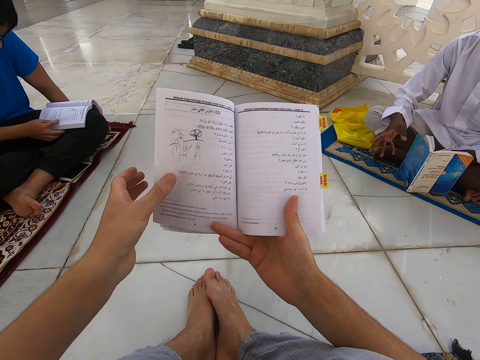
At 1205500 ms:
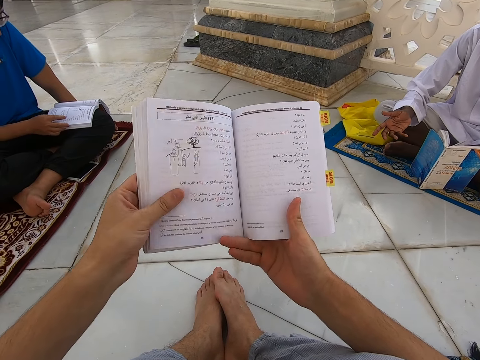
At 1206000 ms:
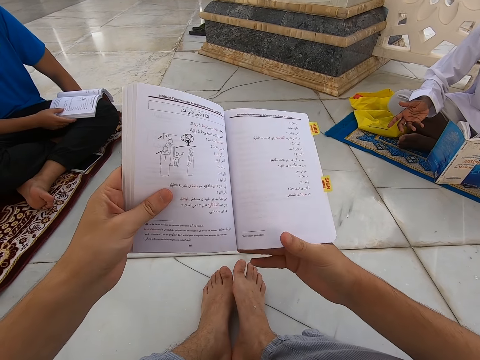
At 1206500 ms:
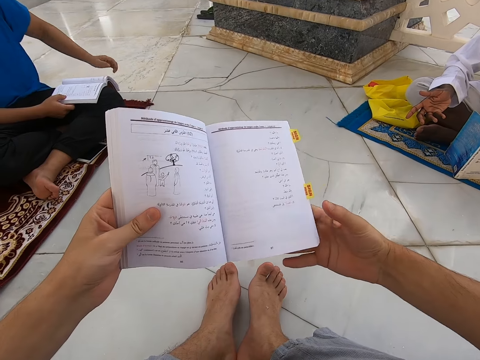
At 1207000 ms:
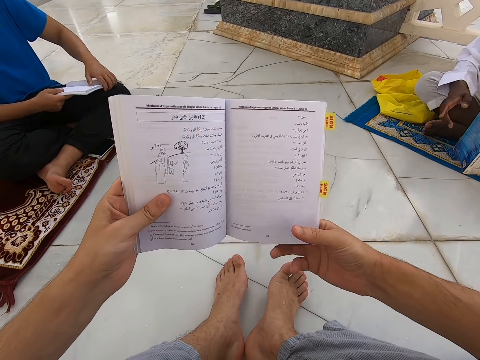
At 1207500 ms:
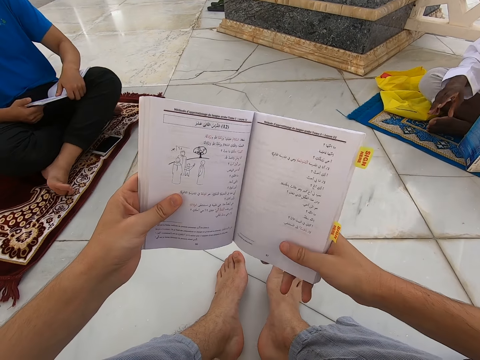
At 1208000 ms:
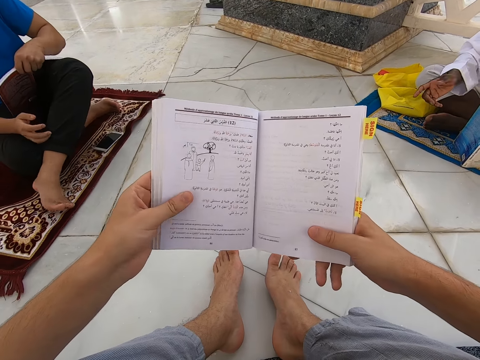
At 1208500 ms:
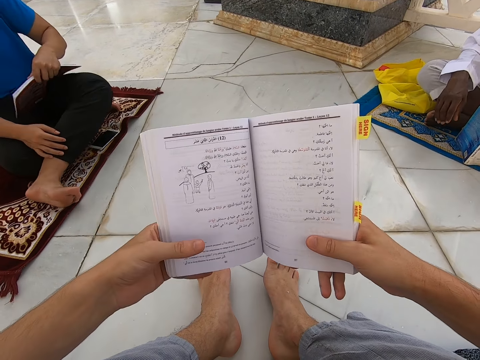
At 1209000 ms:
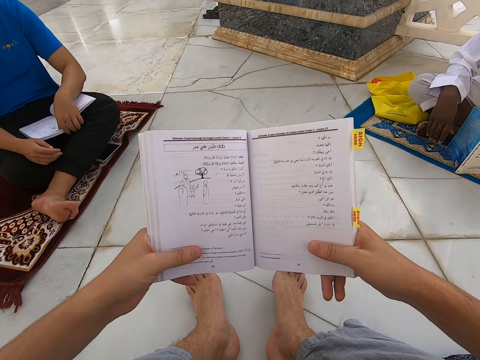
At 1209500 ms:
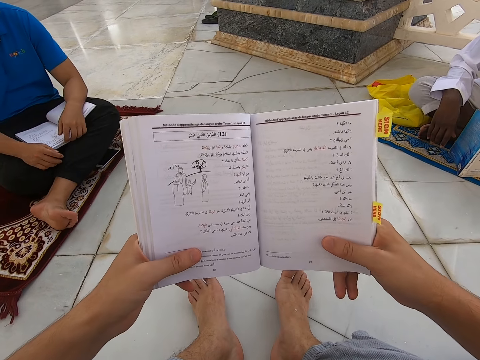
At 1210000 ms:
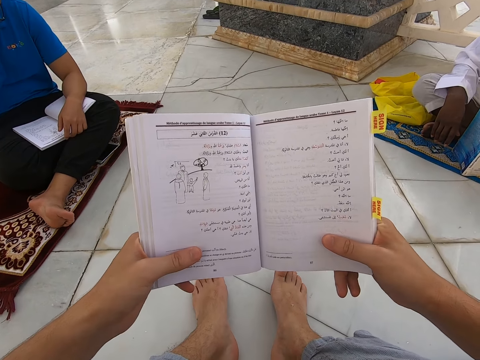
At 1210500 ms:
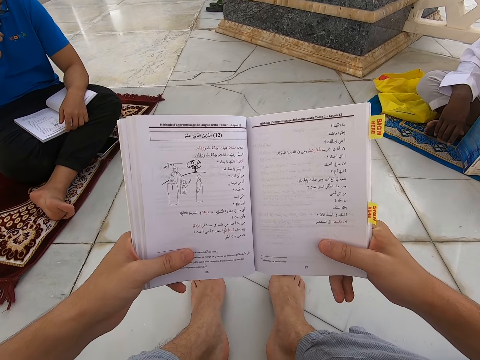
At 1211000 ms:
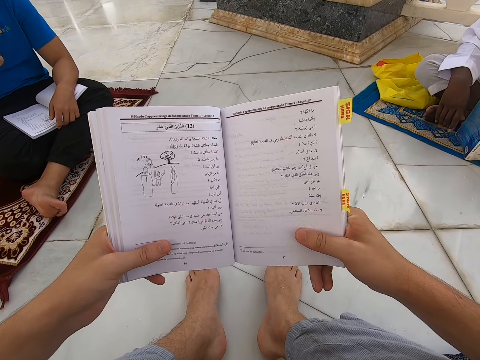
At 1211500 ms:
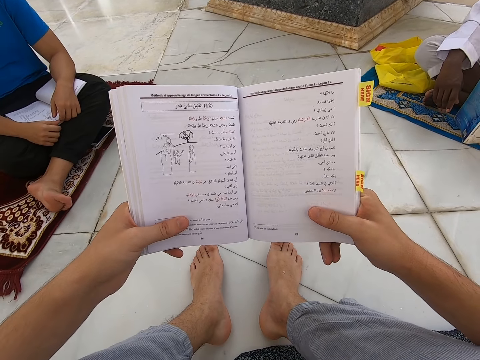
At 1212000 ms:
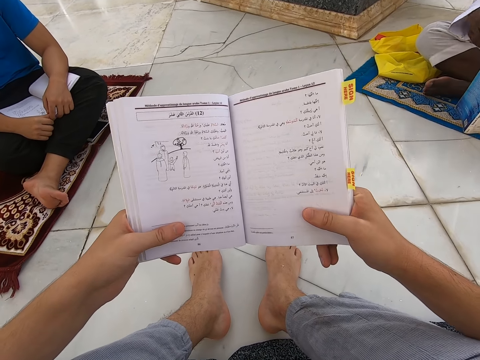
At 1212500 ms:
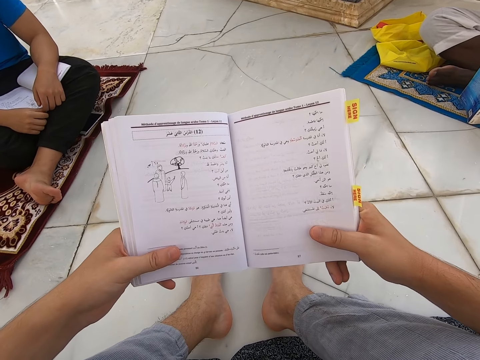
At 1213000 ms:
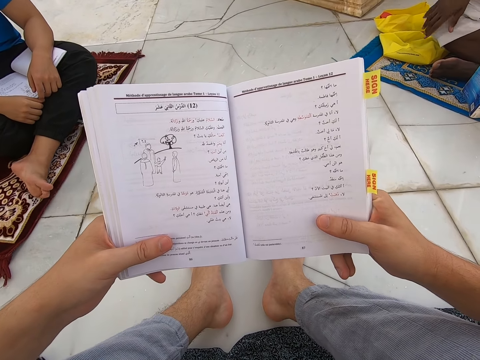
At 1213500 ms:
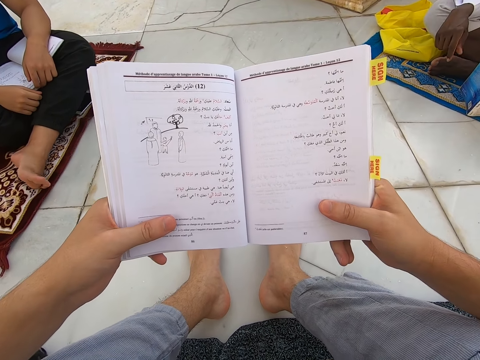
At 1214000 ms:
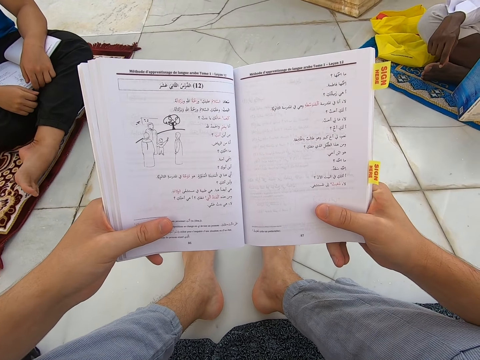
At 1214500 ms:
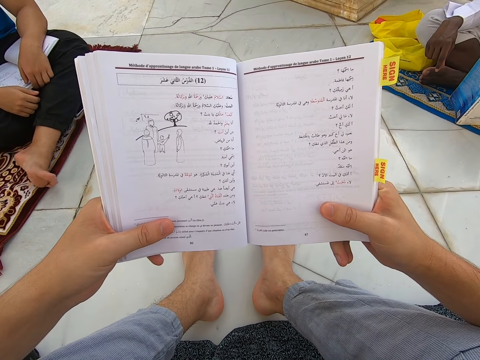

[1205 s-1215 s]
The camera wearer holds the book with both hands. They read the book.

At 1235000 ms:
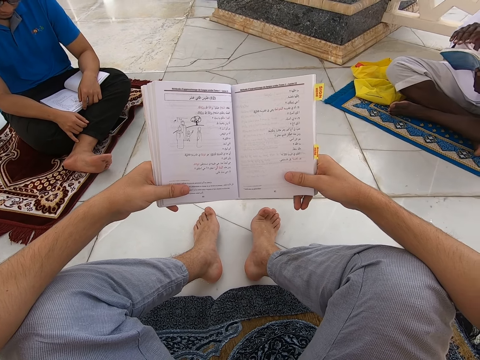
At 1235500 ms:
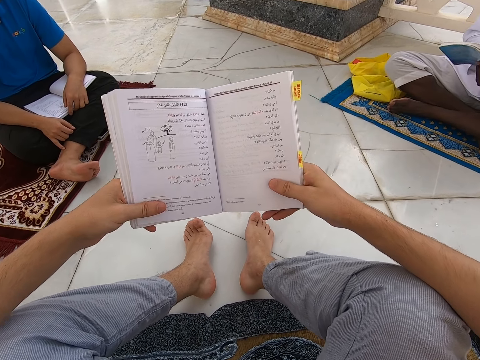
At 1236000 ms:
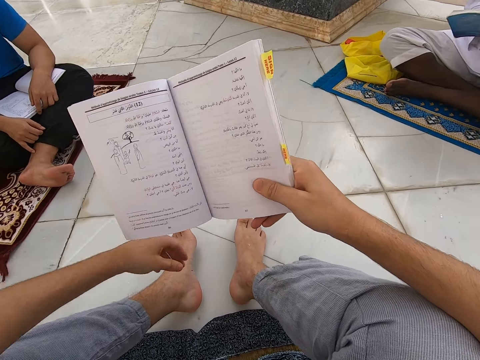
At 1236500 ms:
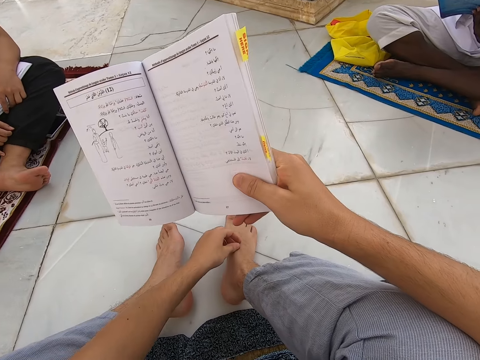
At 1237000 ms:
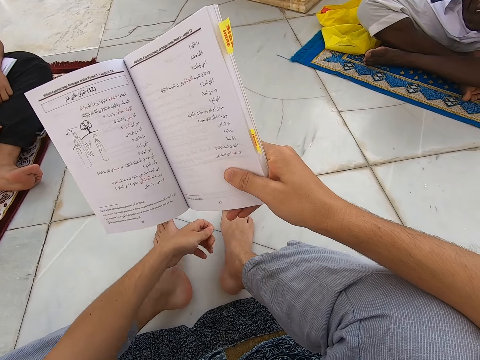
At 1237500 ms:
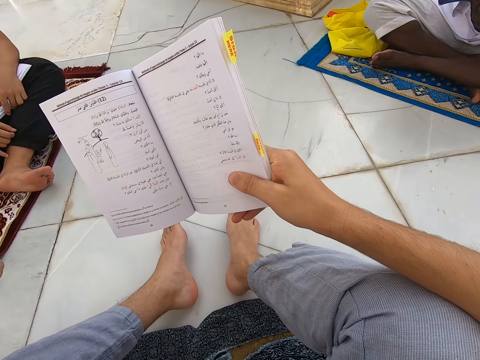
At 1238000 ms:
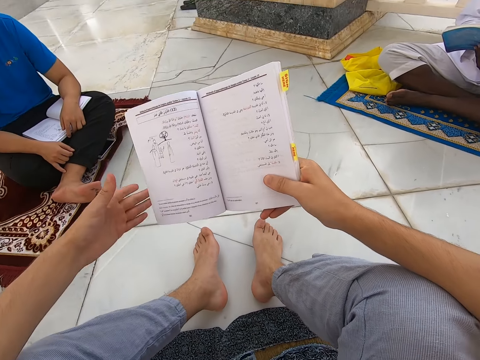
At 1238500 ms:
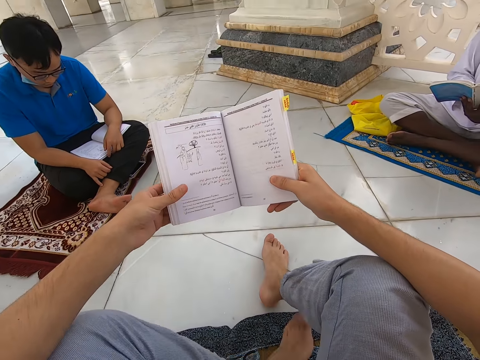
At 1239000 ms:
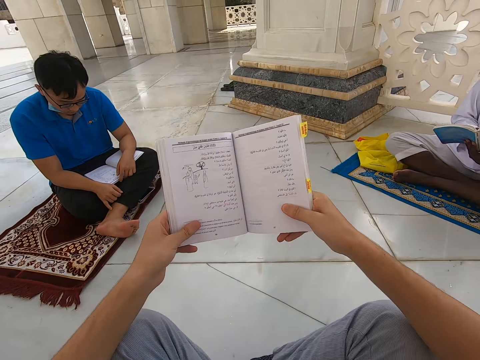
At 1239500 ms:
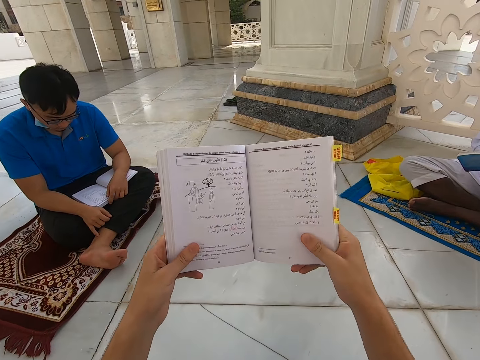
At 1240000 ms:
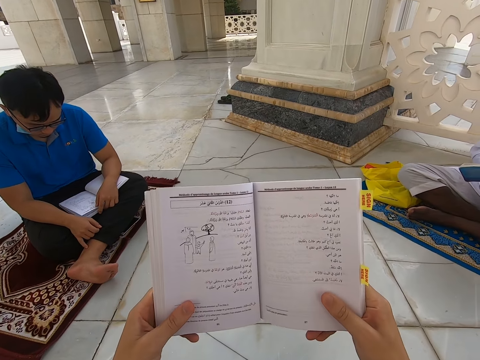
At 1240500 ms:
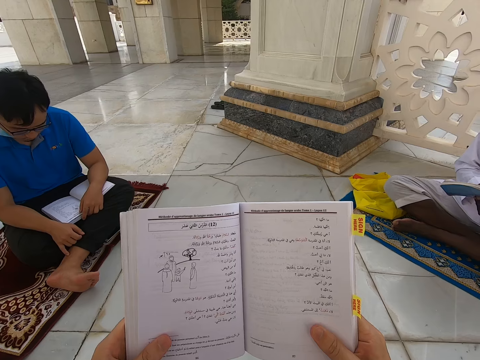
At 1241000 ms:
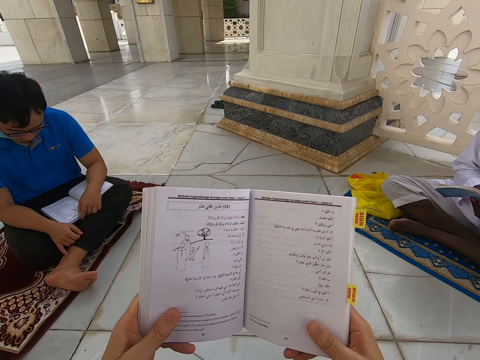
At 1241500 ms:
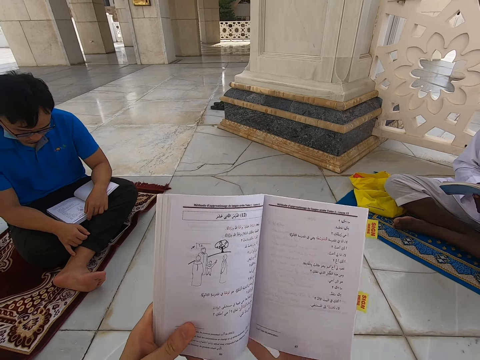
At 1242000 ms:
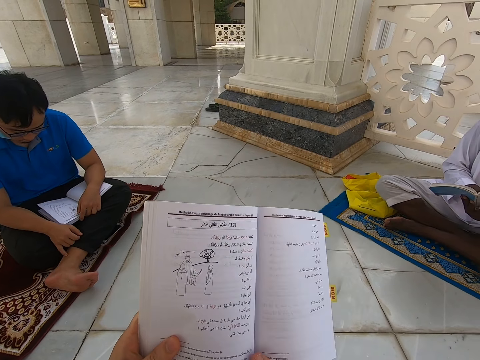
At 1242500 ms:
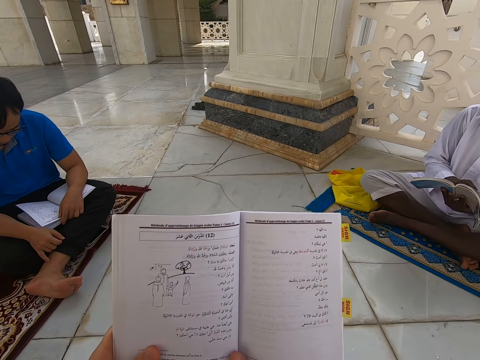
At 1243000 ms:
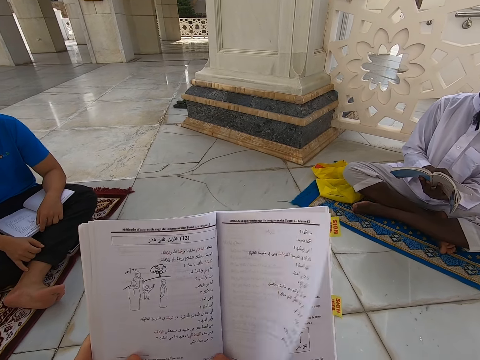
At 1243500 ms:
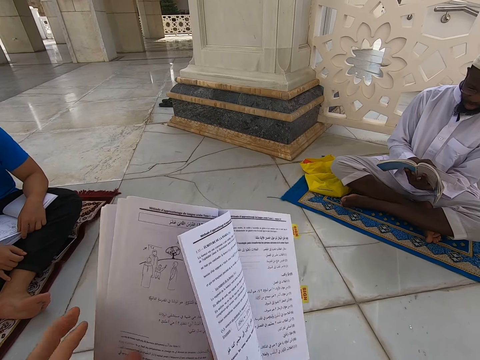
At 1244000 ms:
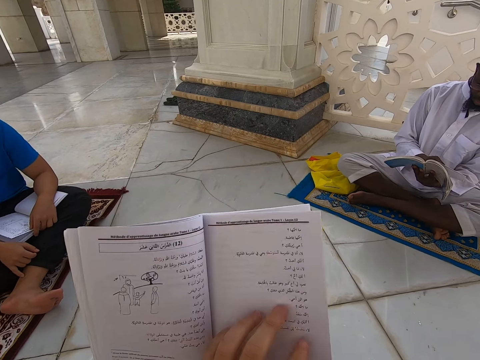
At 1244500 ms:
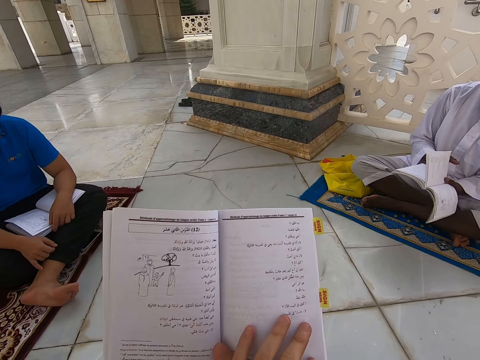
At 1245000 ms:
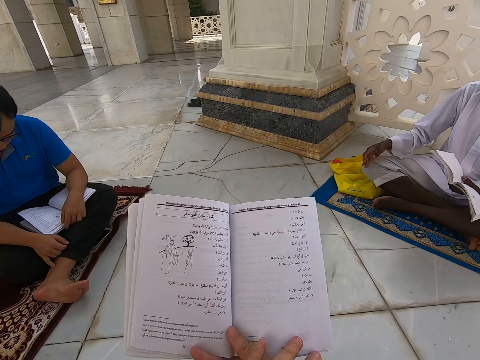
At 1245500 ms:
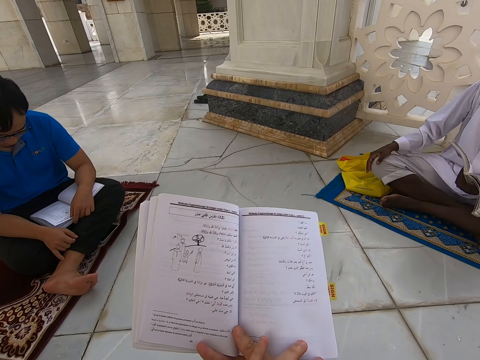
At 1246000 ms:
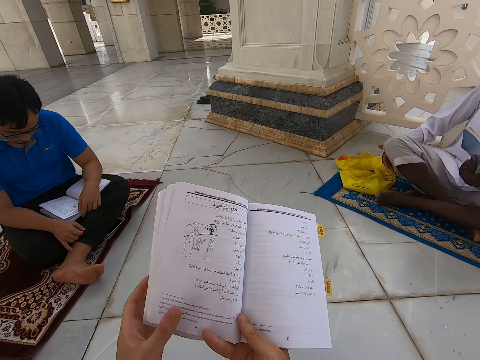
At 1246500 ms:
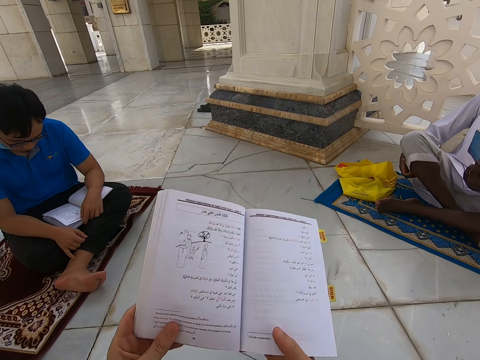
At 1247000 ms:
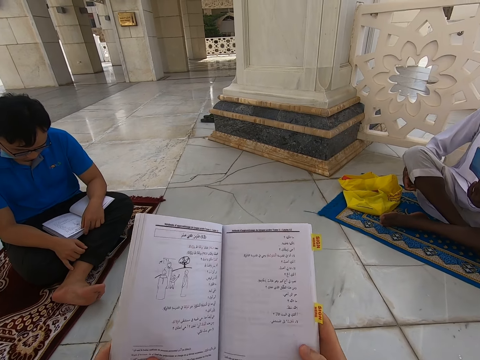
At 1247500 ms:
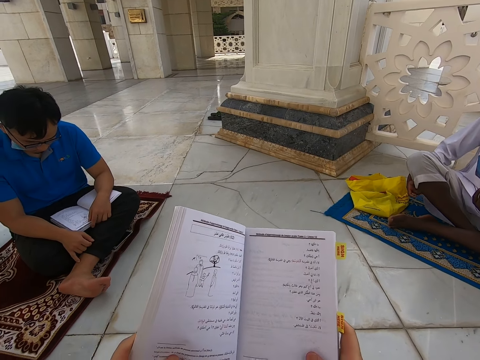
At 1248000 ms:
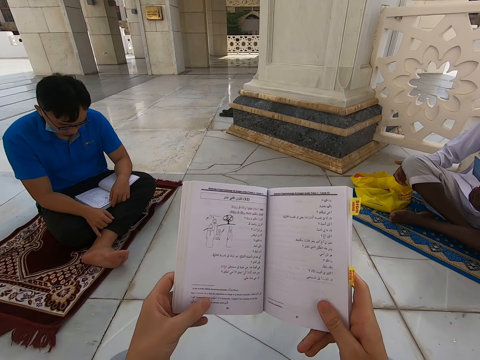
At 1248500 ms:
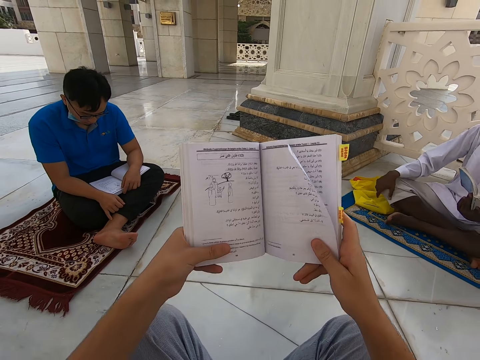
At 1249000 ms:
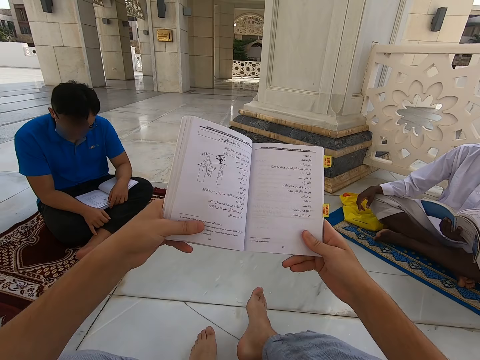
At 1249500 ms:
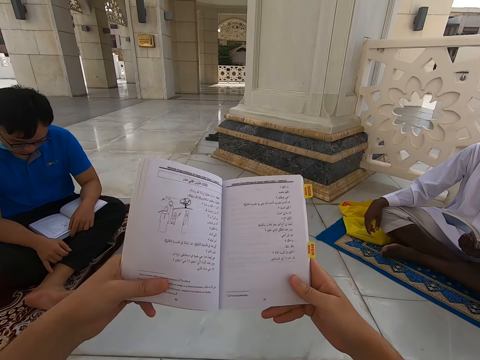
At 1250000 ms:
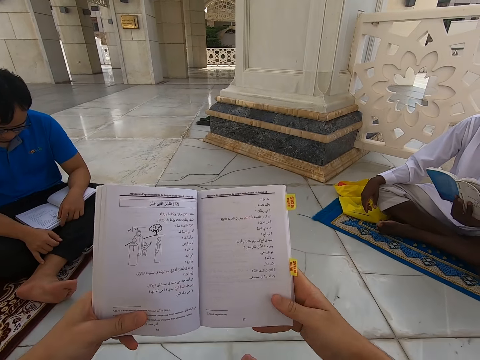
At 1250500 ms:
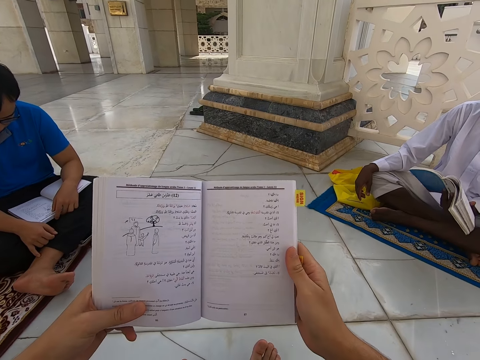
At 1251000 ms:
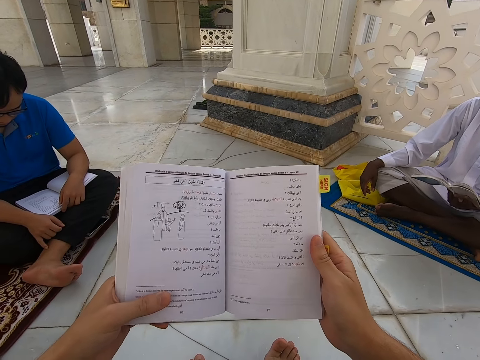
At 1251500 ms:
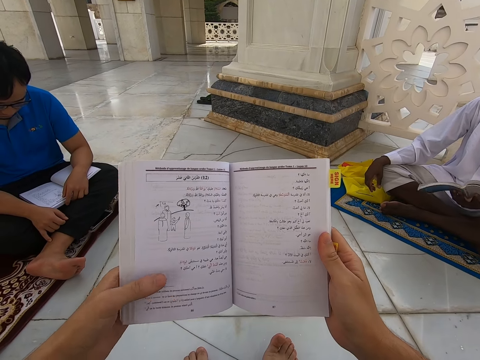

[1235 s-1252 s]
The camera wearer raises the left hand towards the right leg. They pick an object with the left hand from the right leg. They throw away the object with the left hand. They hold the book with both hands. They fold together both legs. They read the book. They stretch both legs. They read the book.
